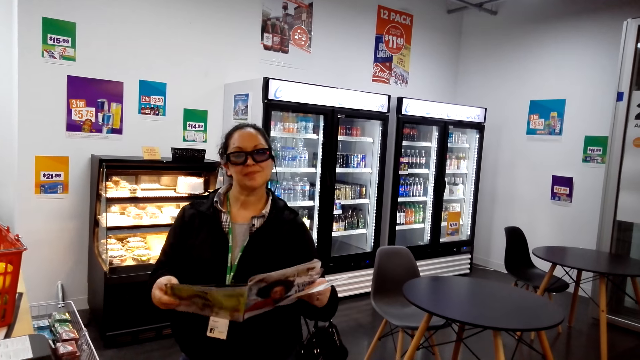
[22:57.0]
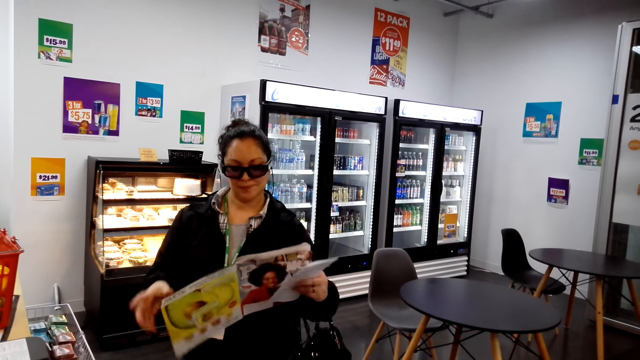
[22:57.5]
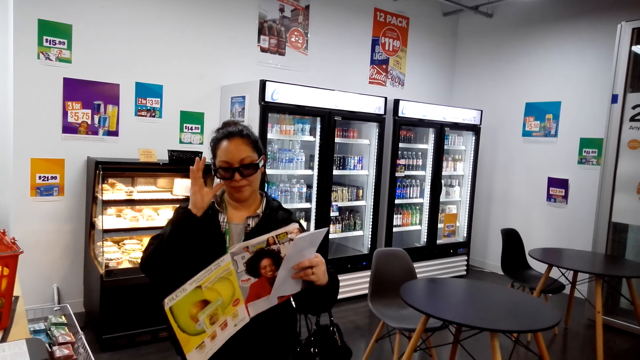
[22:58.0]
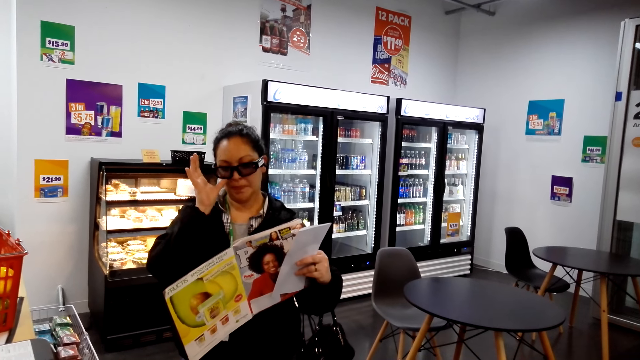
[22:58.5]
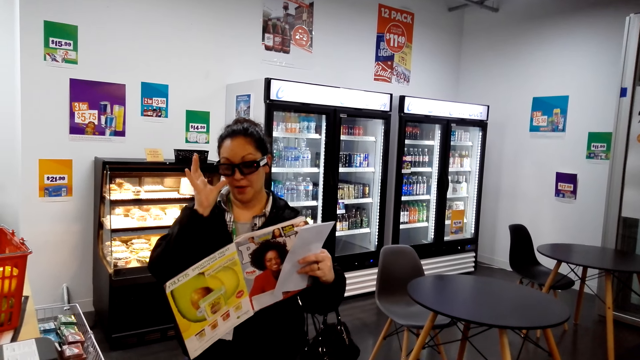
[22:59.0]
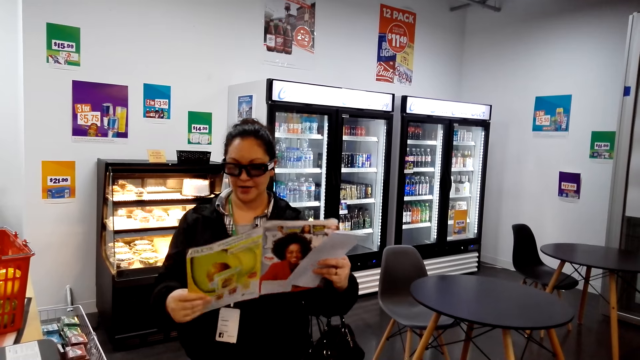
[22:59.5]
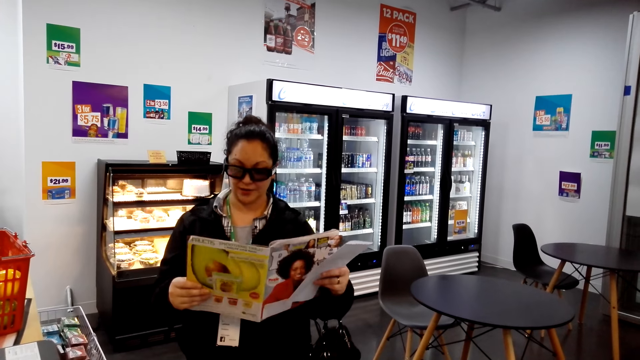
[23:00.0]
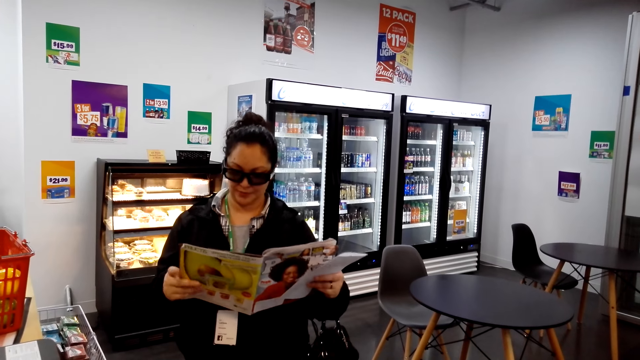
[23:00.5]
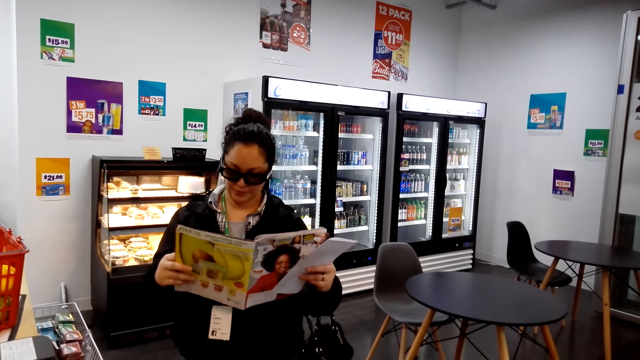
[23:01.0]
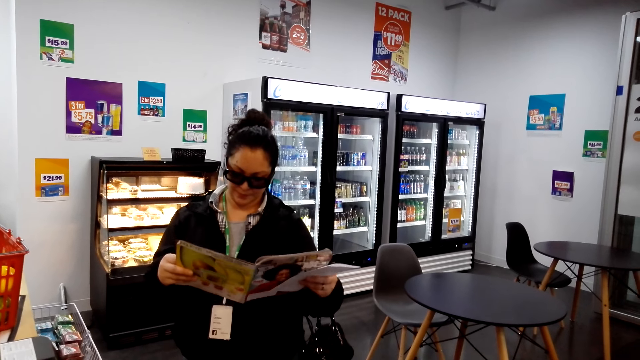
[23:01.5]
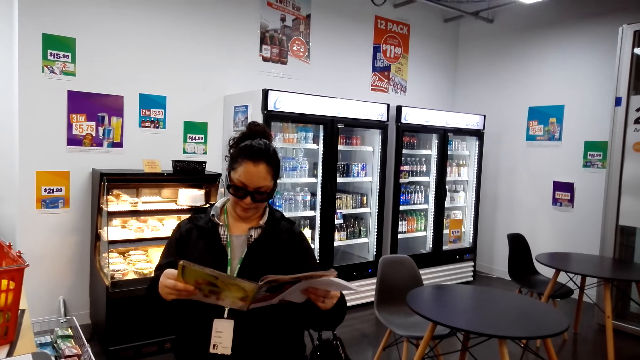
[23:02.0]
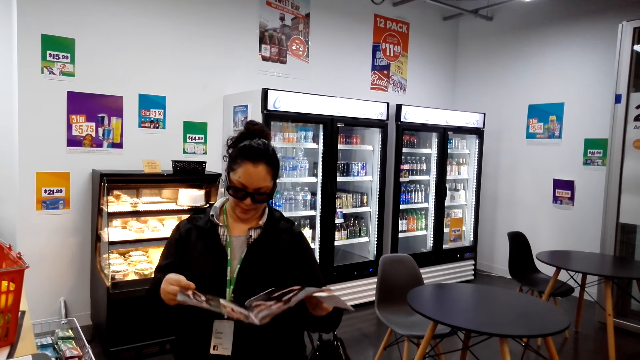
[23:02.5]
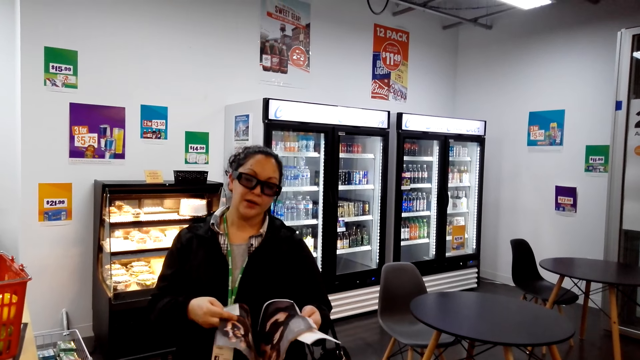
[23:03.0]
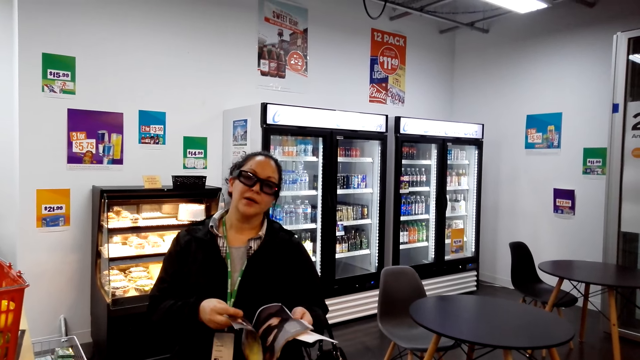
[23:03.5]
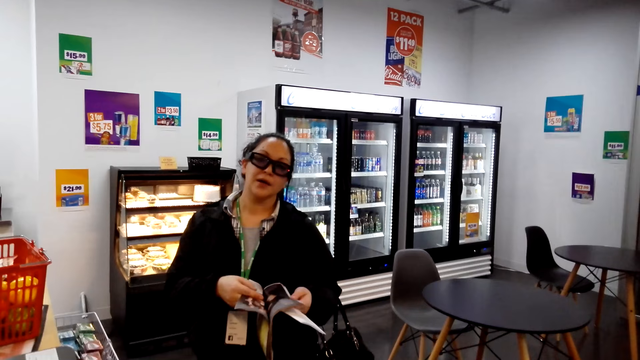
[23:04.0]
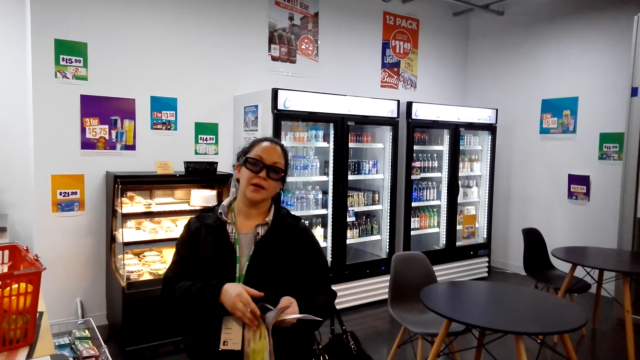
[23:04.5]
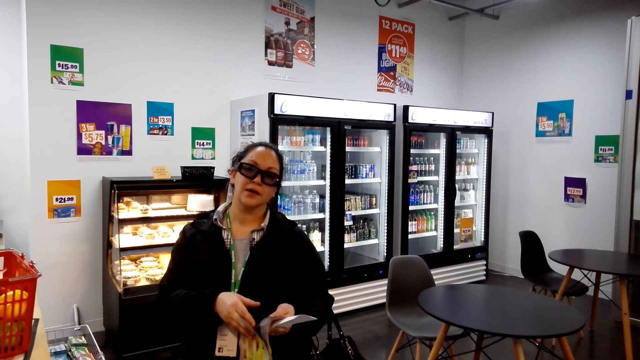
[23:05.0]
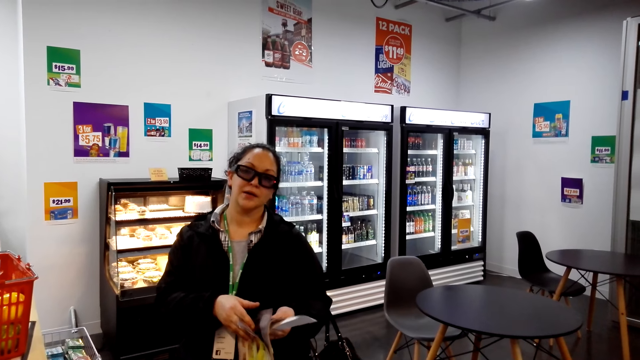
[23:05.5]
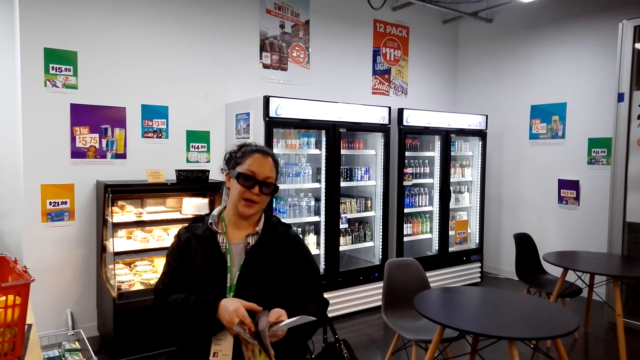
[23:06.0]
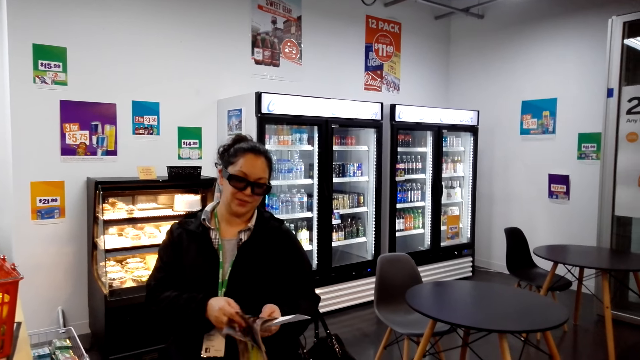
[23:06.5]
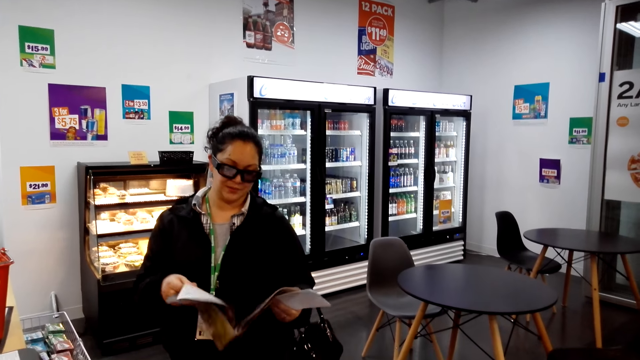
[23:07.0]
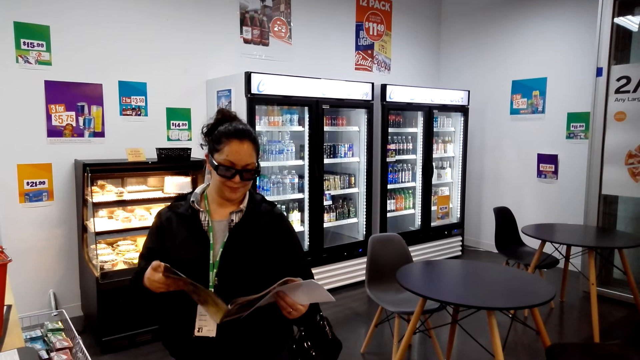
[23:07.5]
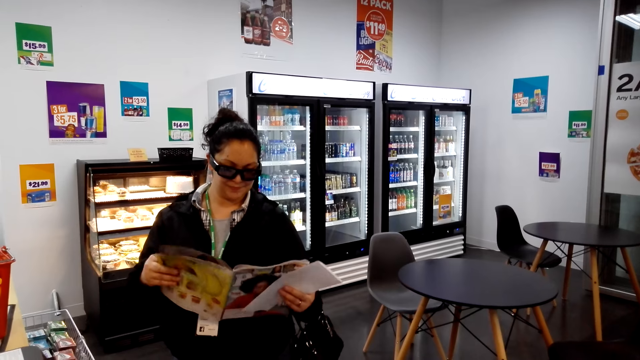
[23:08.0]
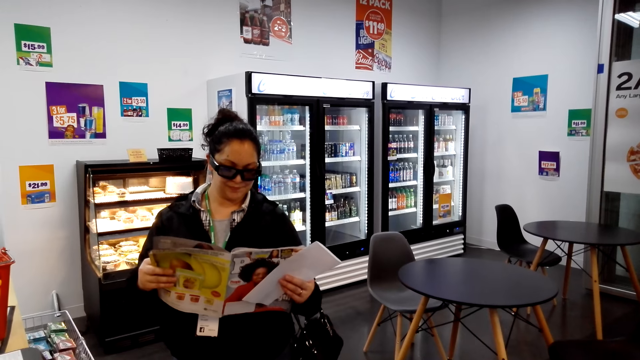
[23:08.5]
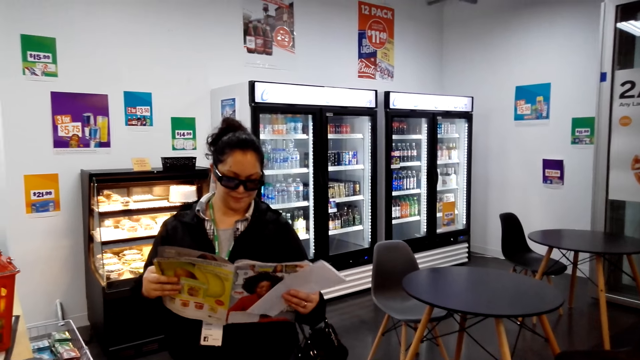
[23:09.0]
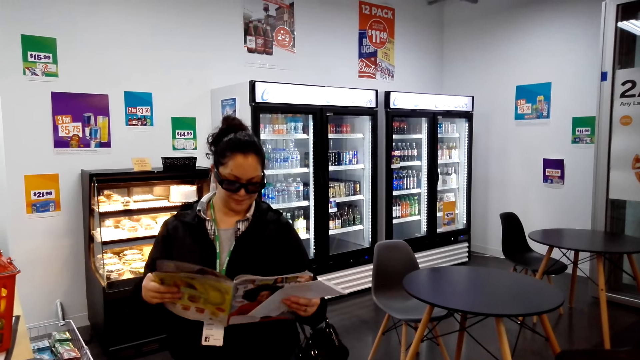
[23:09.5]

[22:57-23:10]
The camera wearer adjusts the magazine. They read the magazine. They turn the page on the magazine.

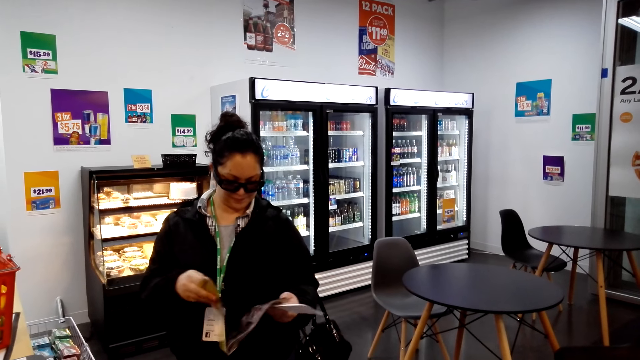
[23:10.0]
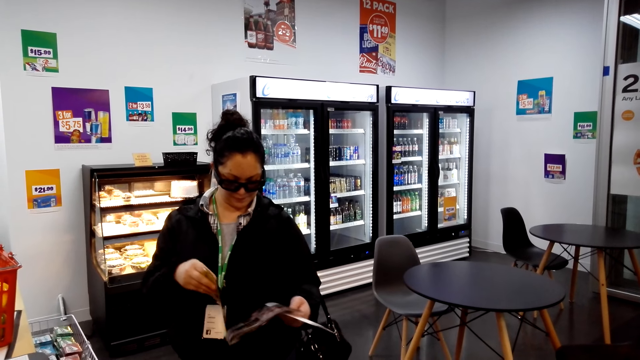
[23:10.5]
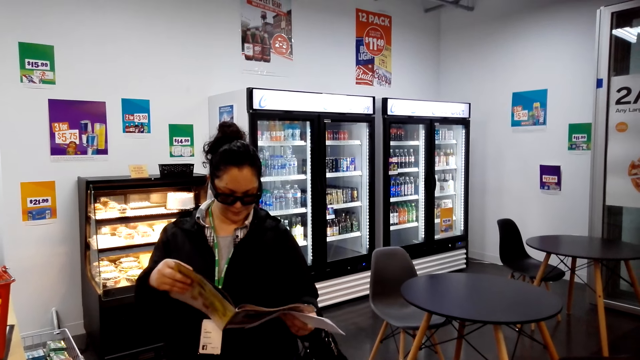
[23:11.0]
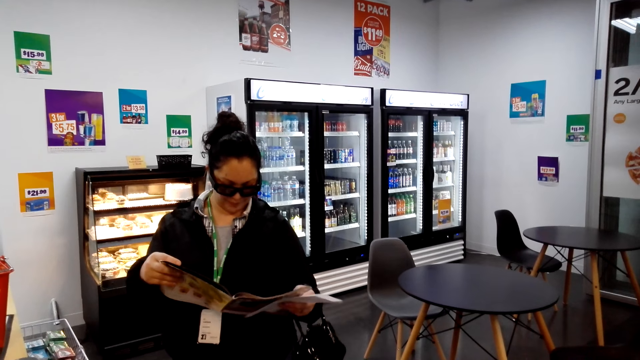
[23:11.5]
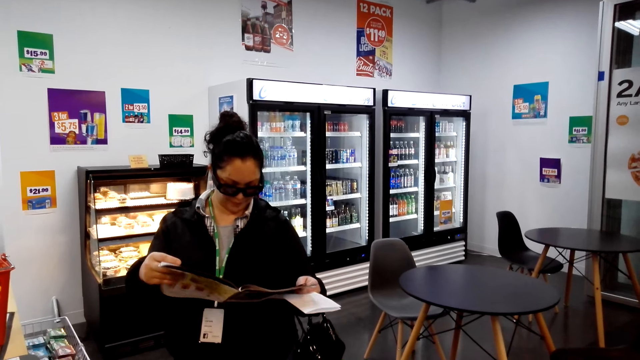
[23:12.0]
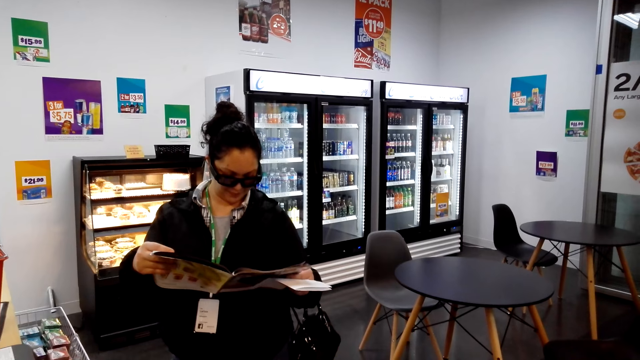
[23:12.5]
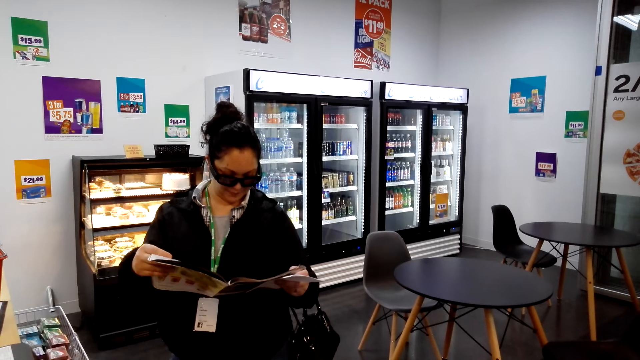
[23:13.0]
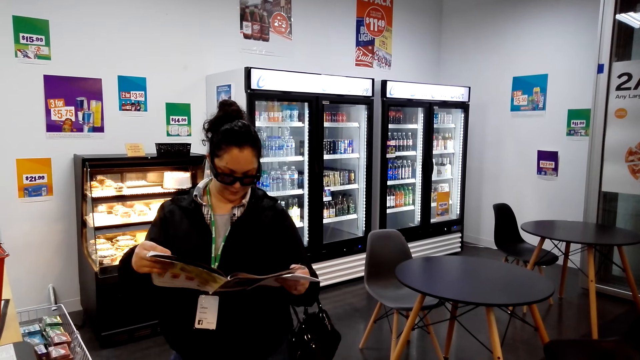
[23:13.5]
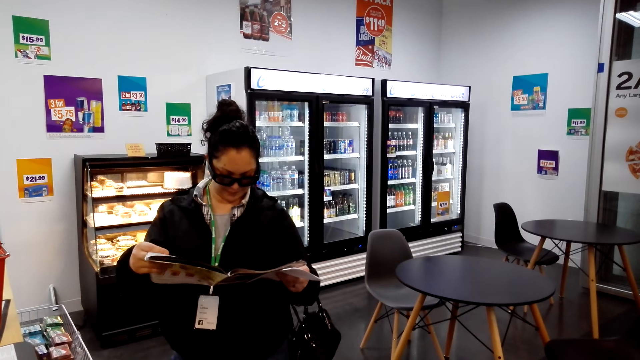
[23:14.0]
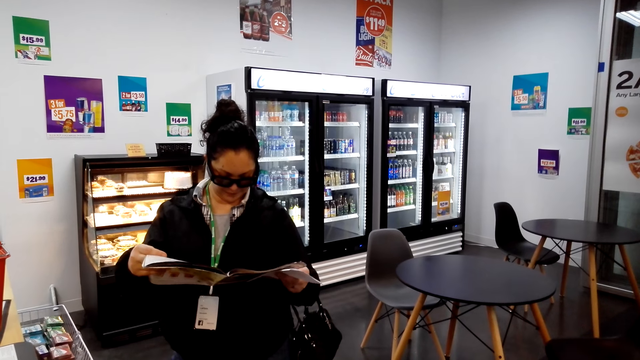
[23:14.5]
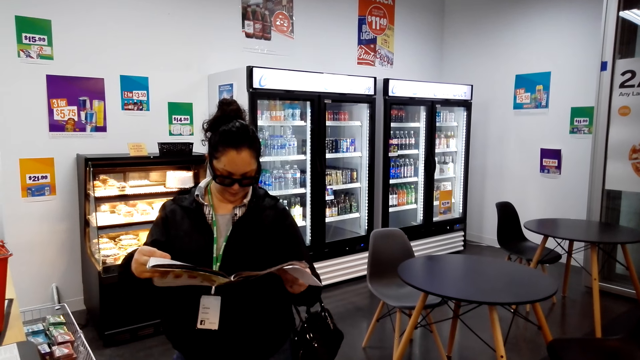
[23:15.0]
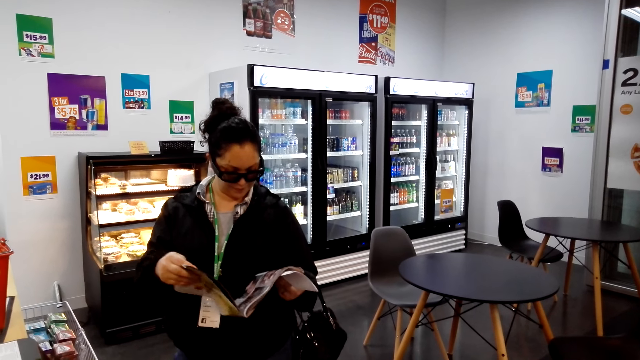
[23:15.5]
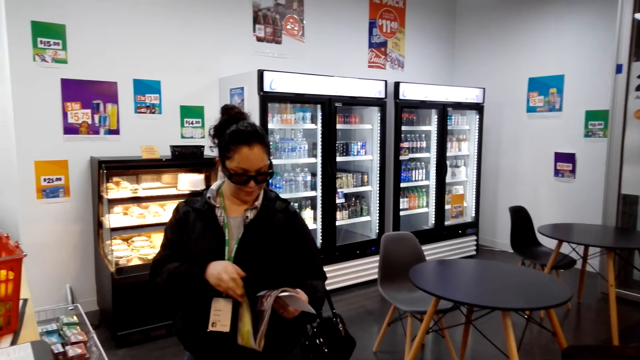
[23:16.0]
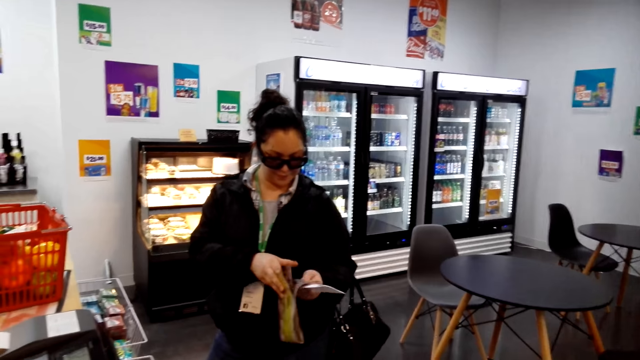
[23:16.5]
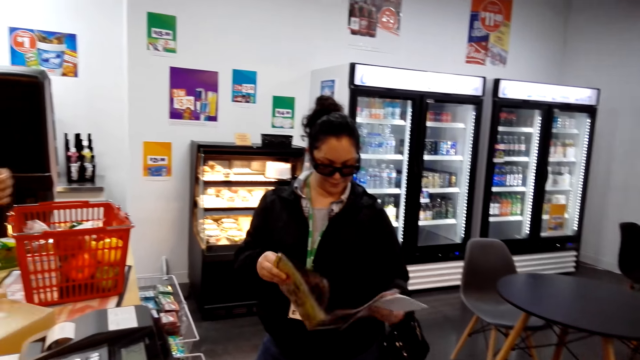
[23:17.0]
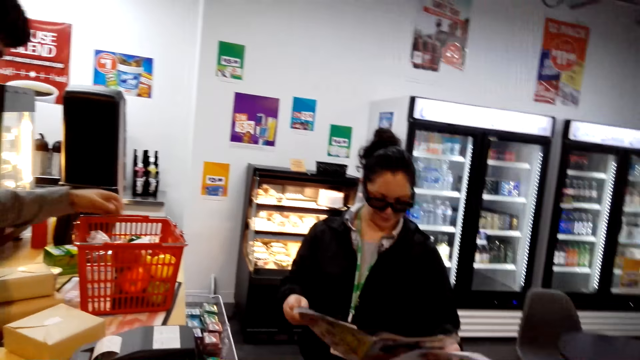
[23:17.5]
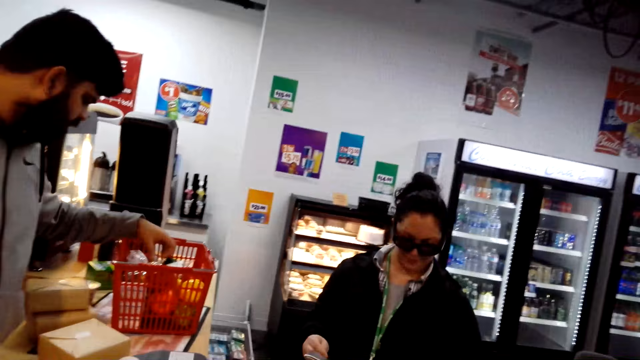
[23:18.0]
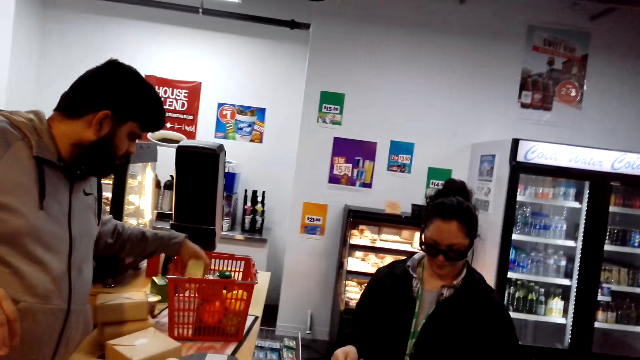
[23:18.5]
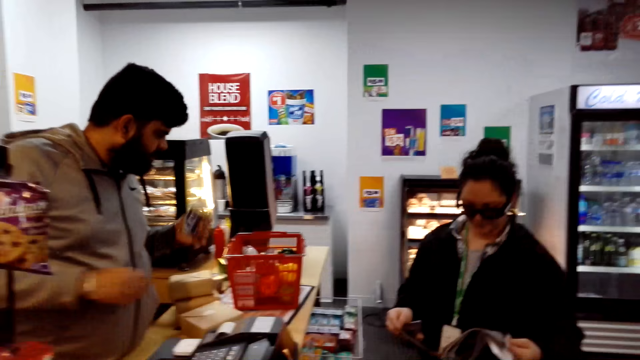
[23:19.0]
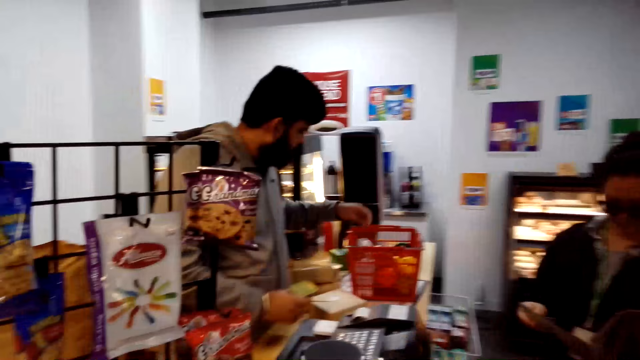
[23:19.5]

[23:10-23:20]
The camera wearer reads the magazine. They turn the page on the magazine.
